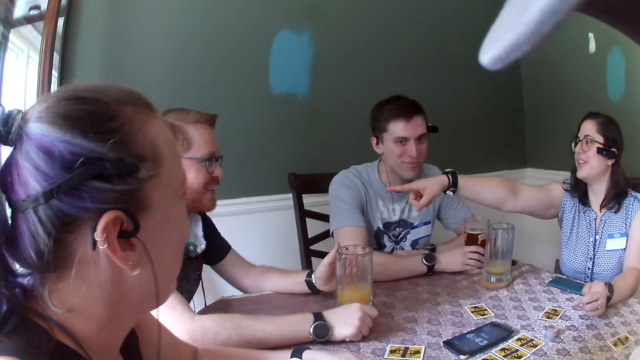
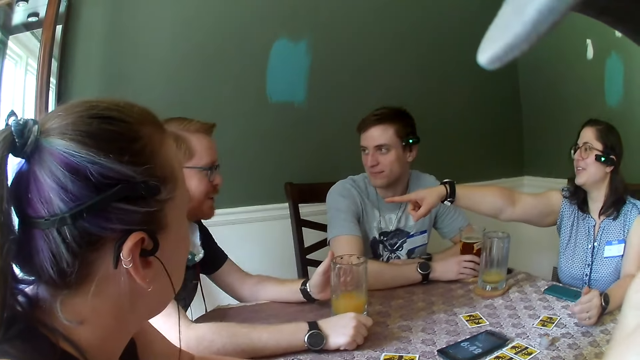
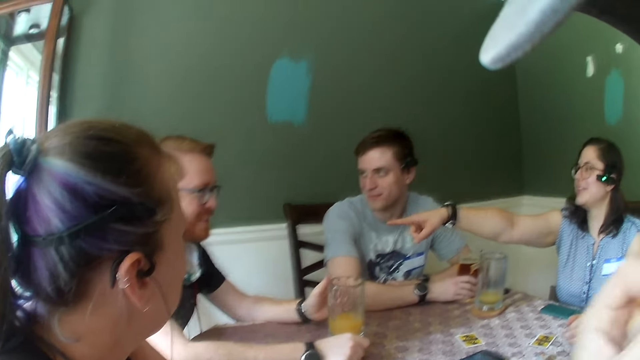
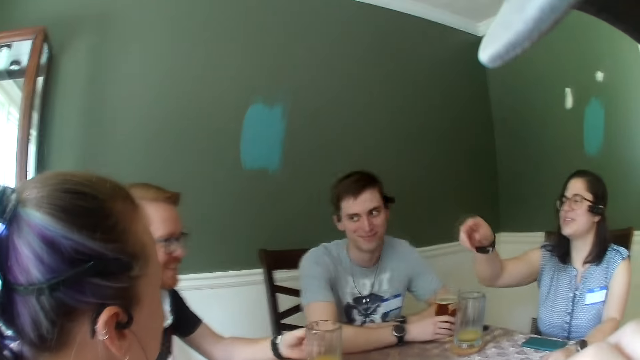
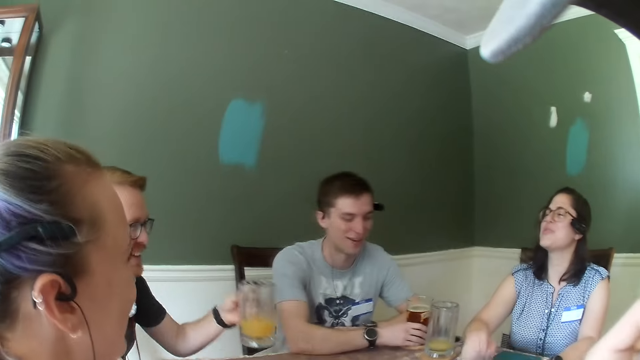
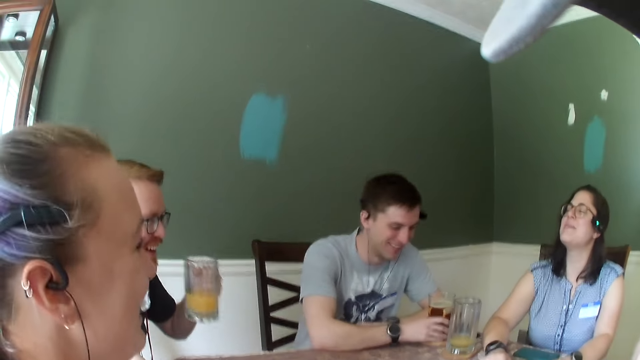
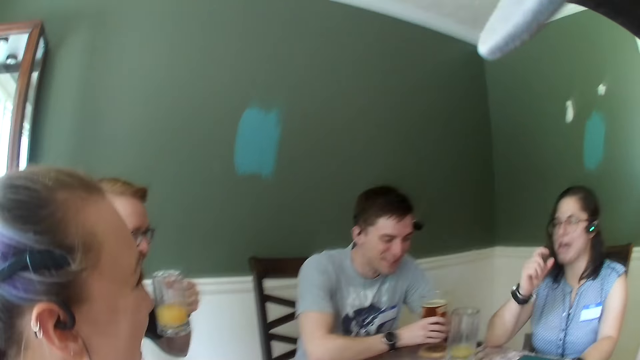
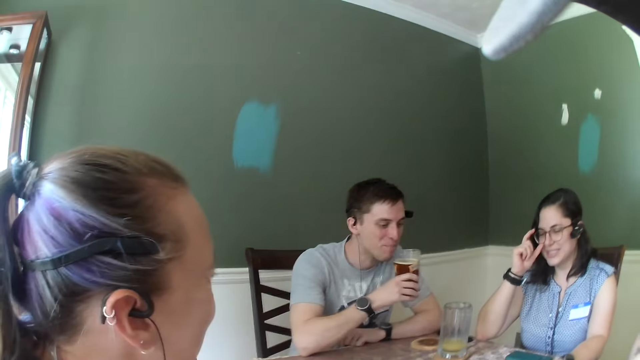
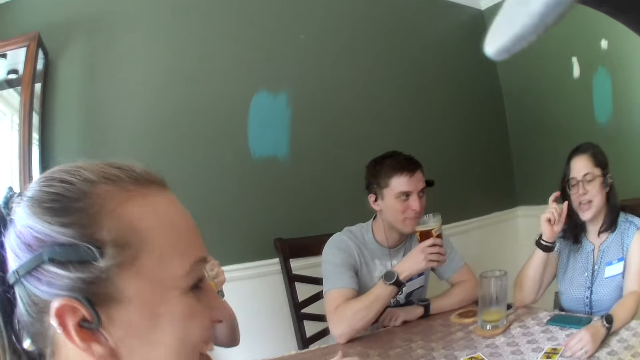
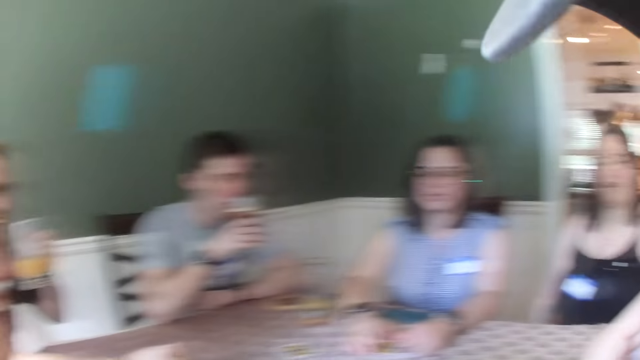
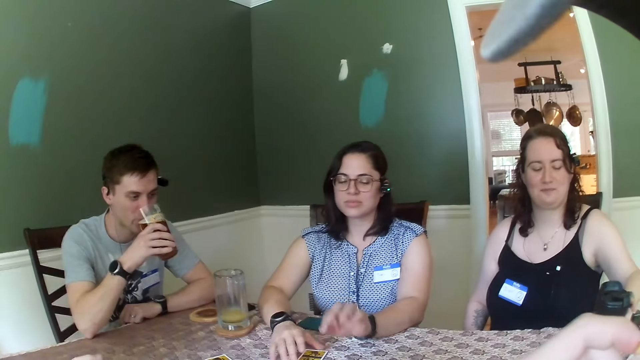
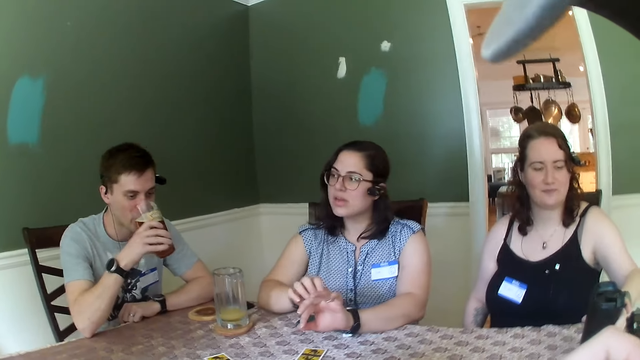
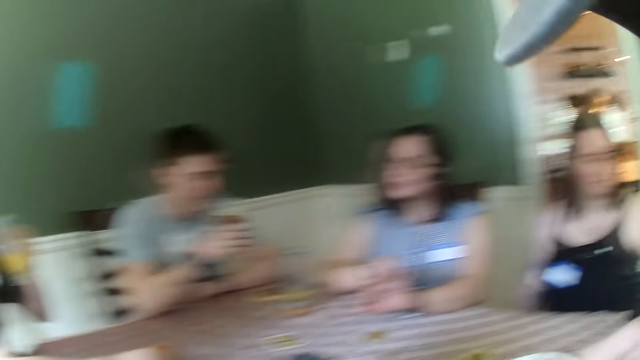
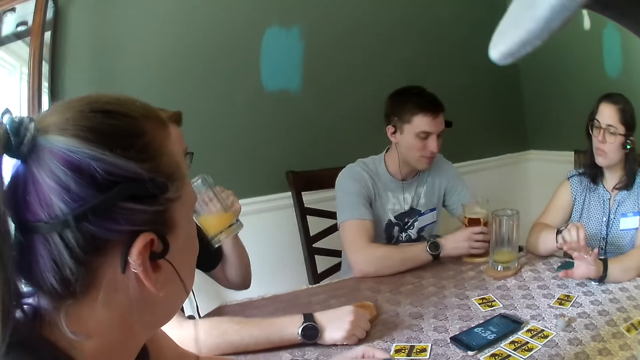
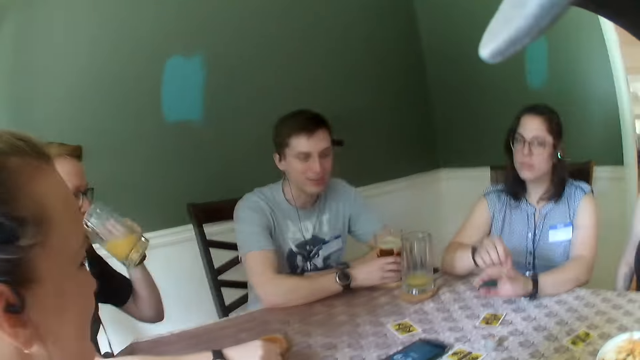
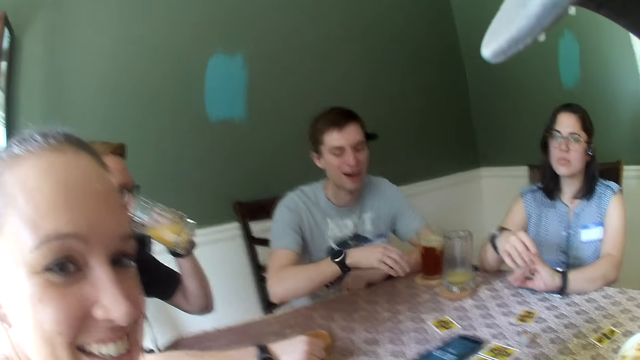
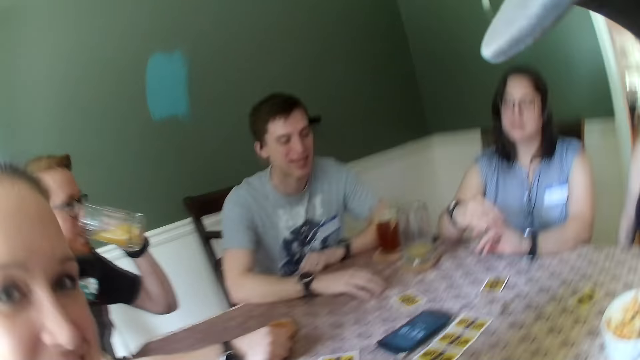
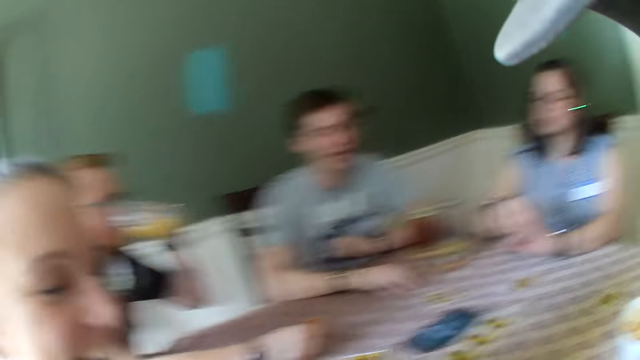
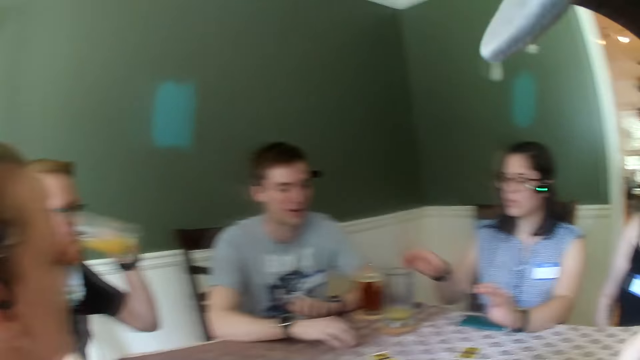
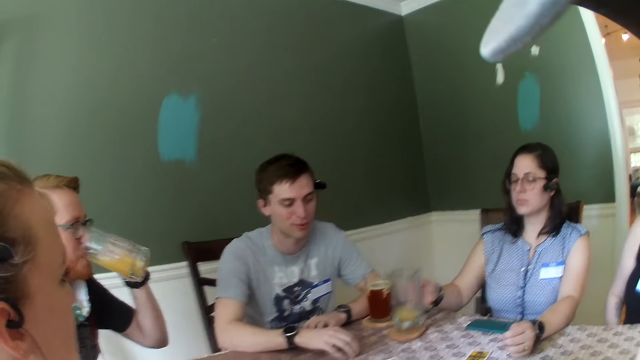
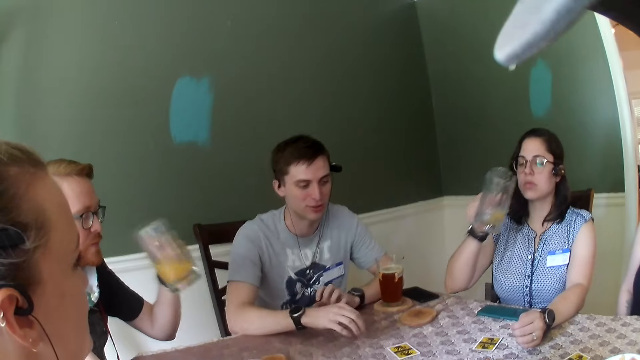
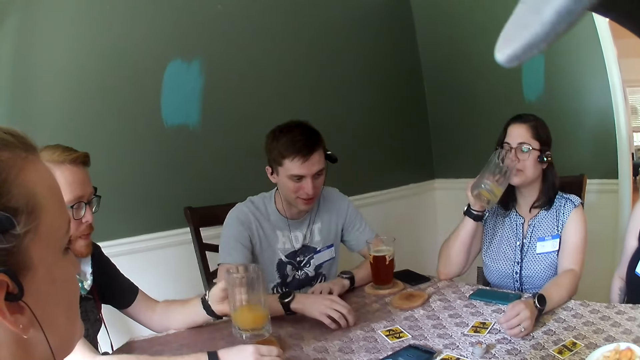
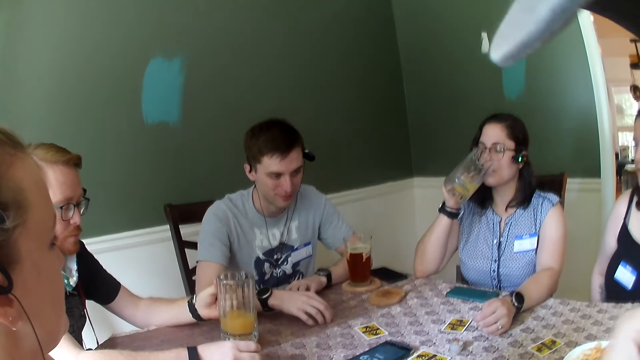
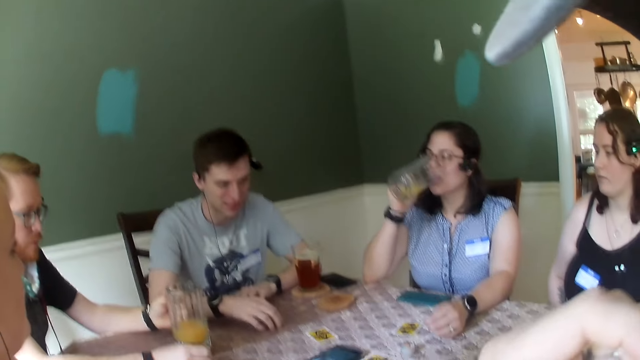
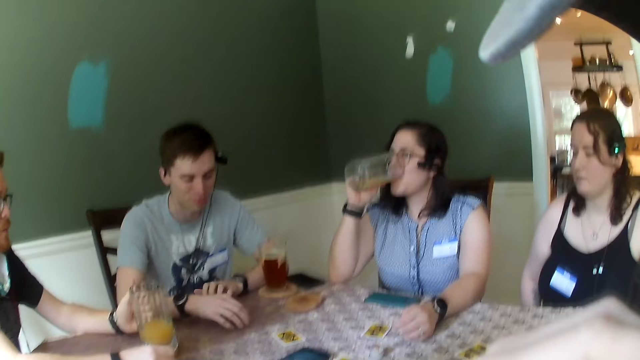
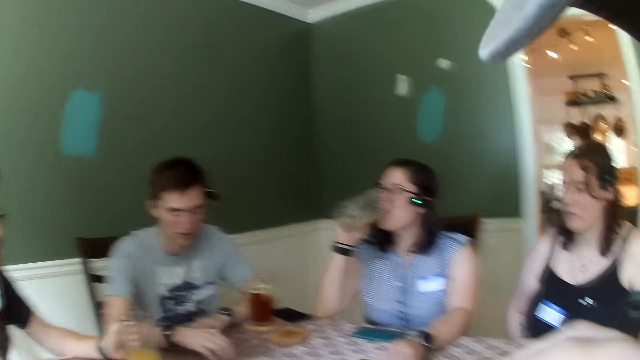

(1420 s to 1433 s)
A woman points at a man. The man picks up his glass cup from the table with his left hand. Another man picks up a glass cup from the table with his right hand. He drinks from the glass cup in his right hand. The first man drinks from the glass cup in his left hand. The second man places the glass cup in his right hand on a coaster on the table. The camera wearer speaks to everybody on the table. The second man speaks to everybody on the table. Another woman looks at the camera wearer. The woman picks up her glass cup from the table with her right hand. The first woman sips a drink. The first man places the glass cup in his left hand on the table.

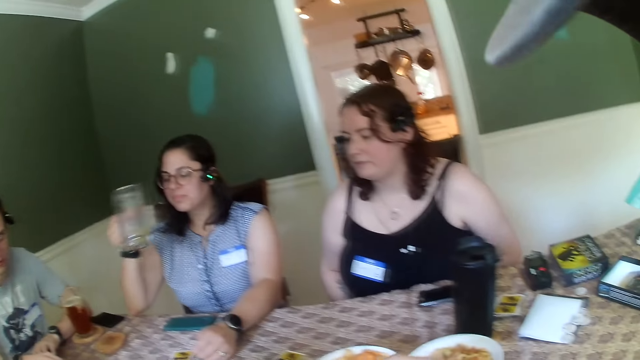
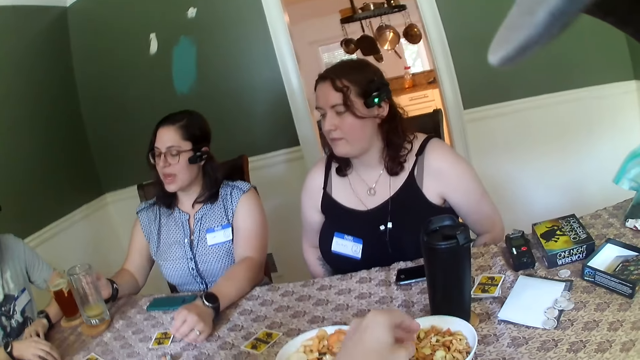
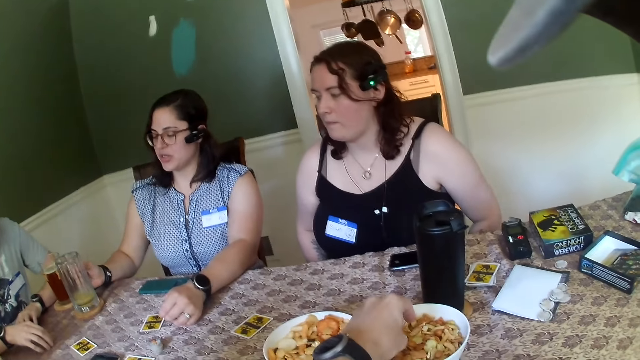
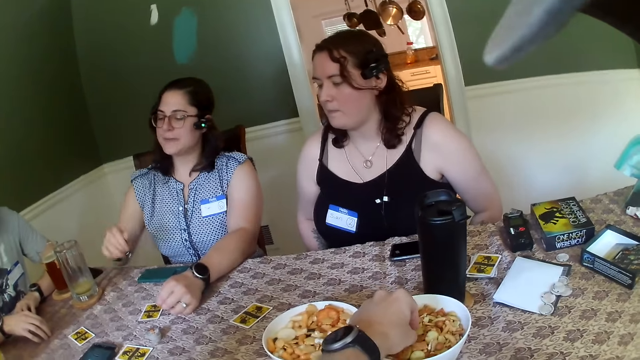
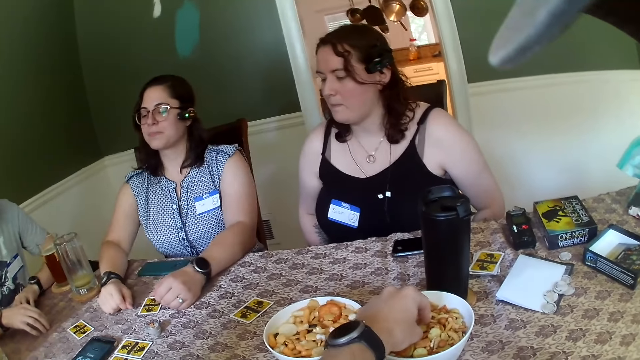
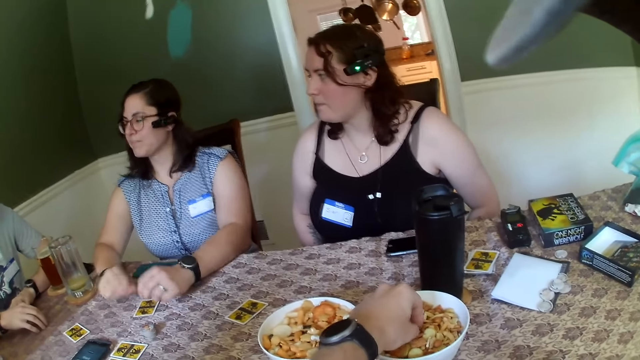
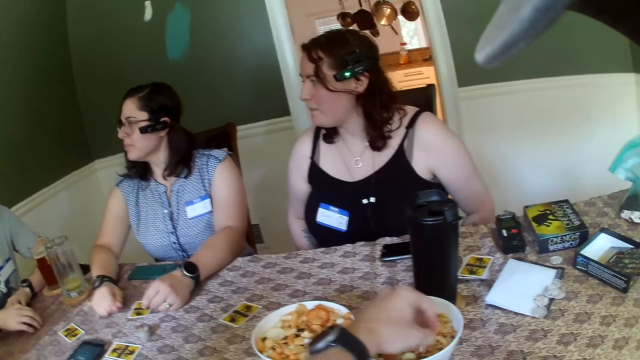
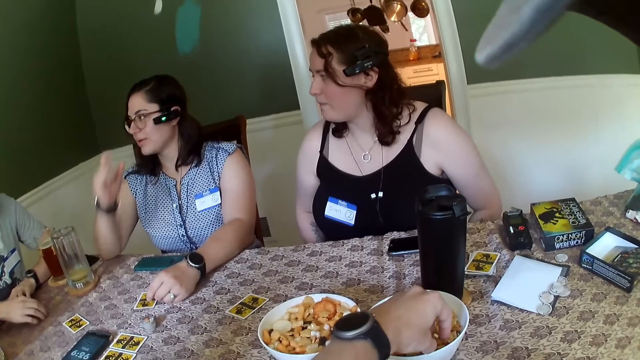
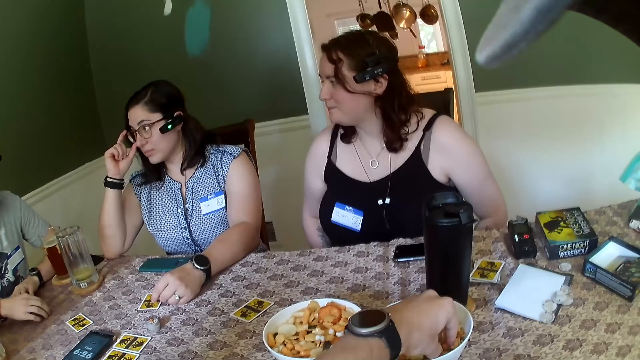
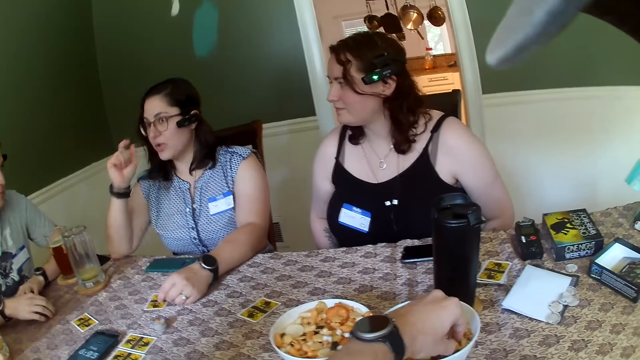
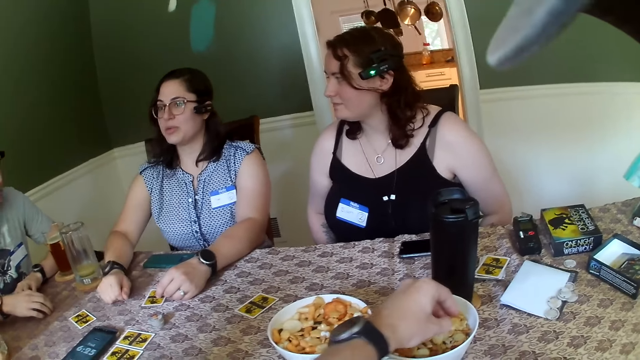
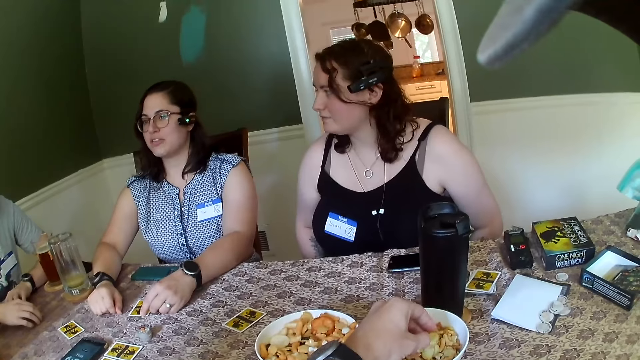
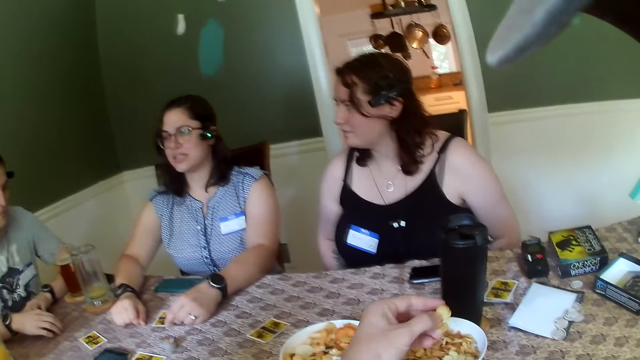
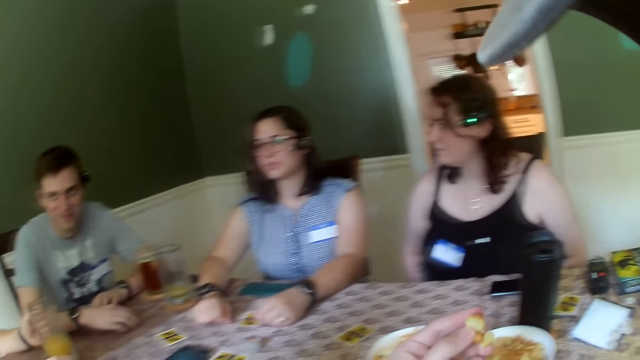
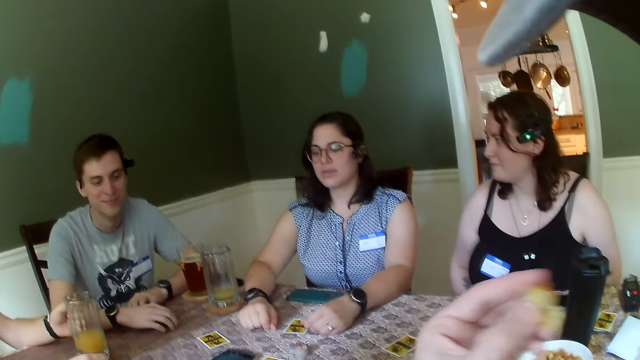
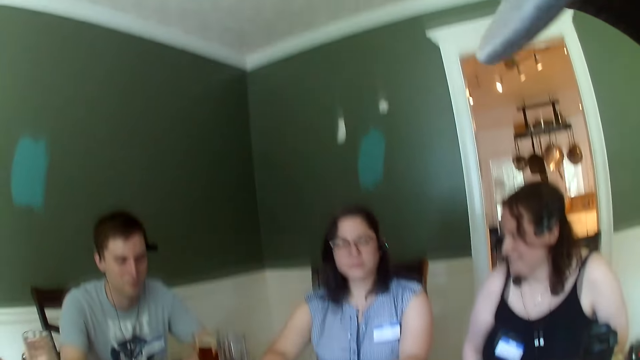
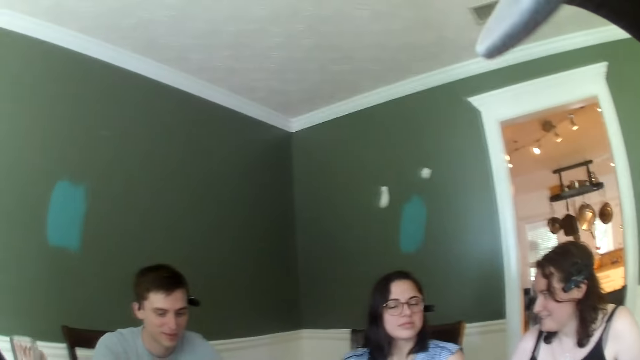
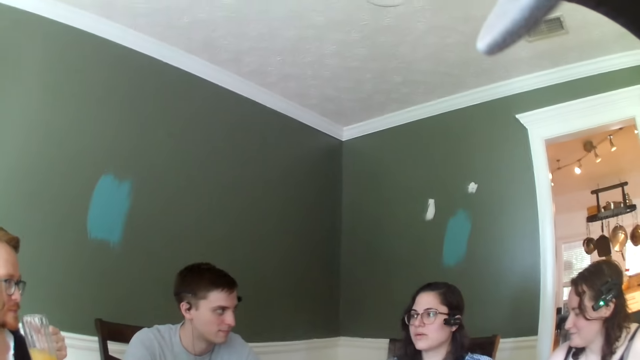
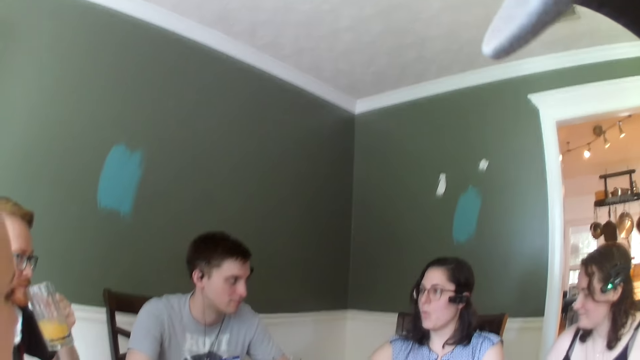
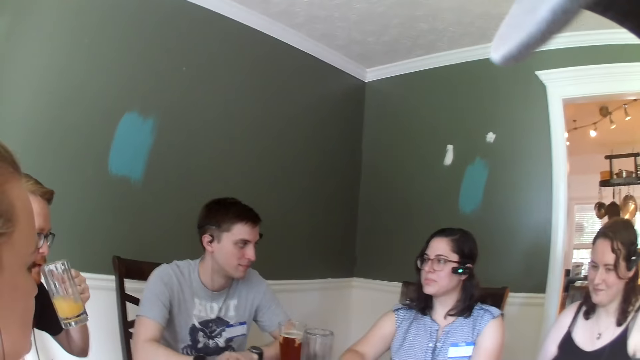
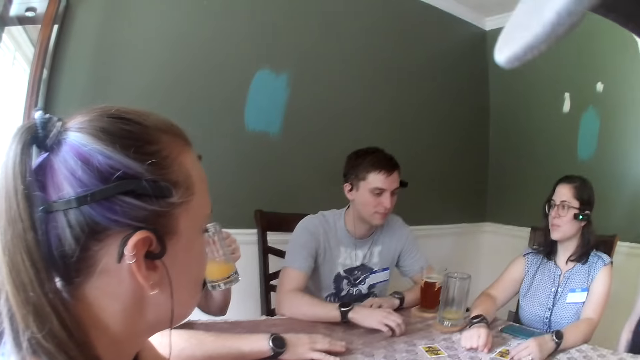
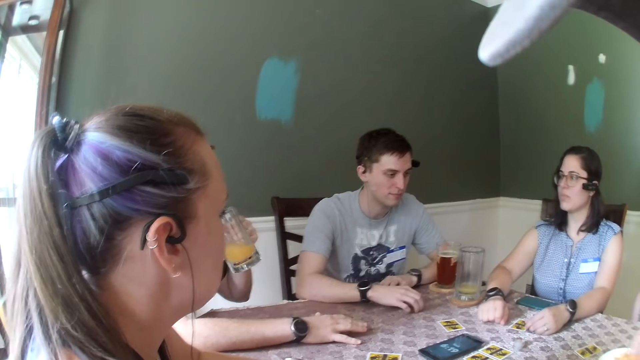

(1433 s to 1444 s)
The woman places the cup in her right hand on a coaster on the table. The camera wearer dips his left hand into a white plate of snacks on the table. The woman interacts with a man and another man. The camera wearer picks a snack. Another woman adjusts a speck. The camera wearer picks snacks from the white plate with his left hand. He eats the snacks in his left hand. Another man sips a drink.
